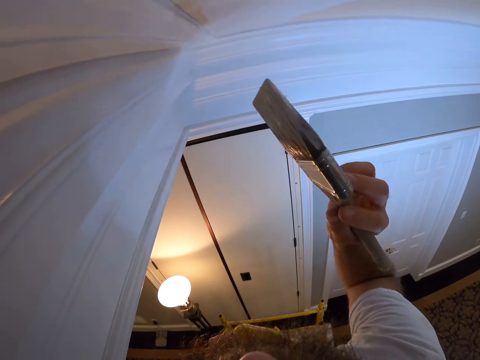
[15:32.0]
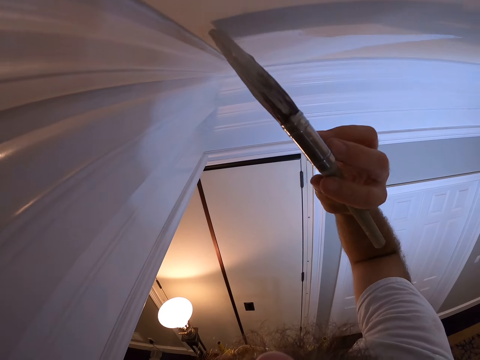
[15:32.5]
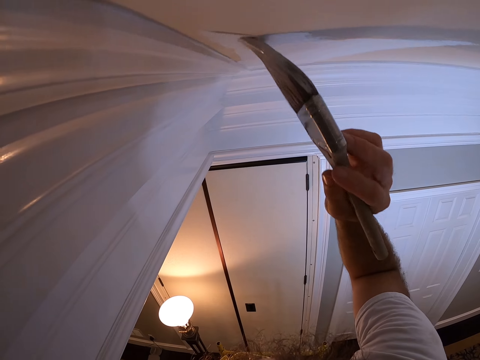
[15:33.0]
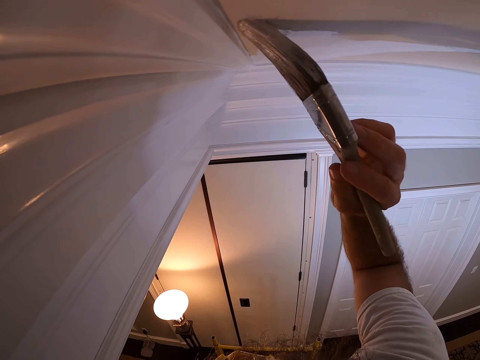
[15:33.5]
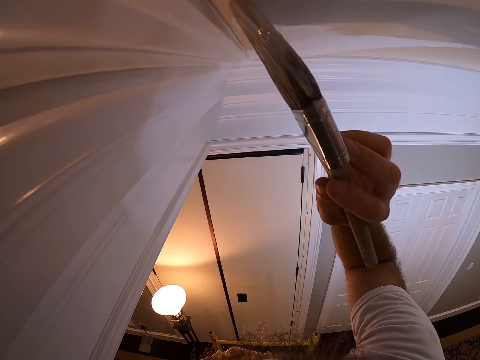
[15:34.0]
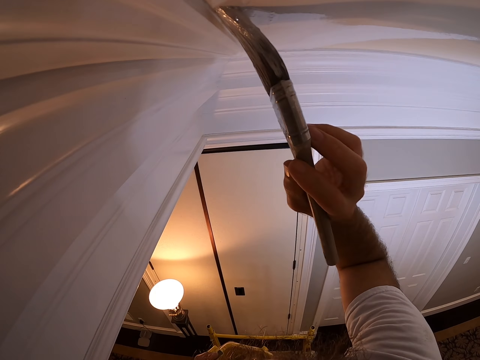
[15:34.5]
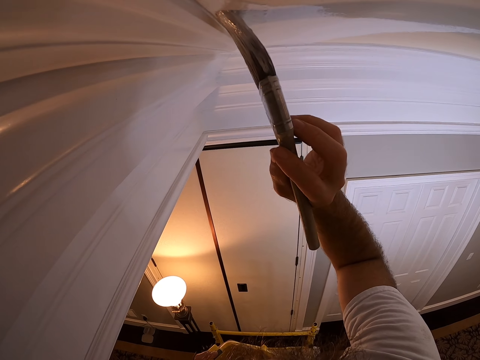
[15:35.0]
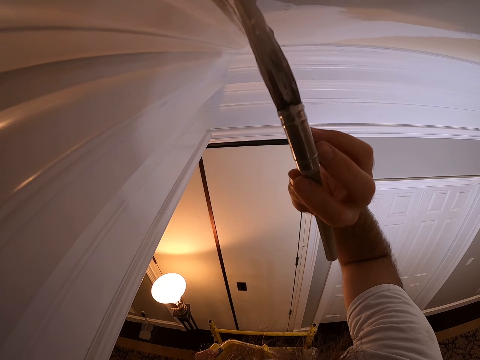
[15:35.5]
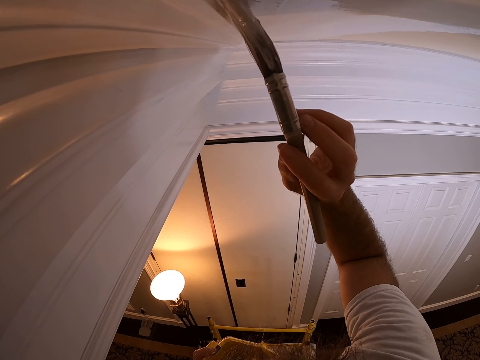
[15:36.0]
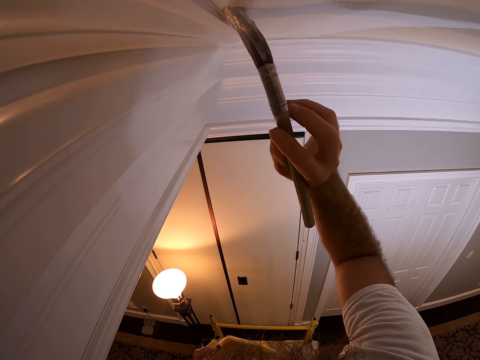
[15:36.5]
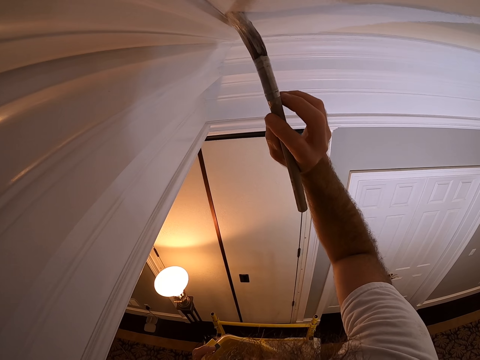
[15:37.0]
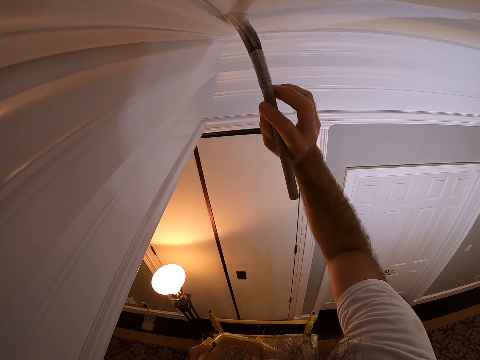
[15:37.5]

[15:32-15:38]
The camera wearer paints the edge of the wall with the paint brush in his right hand.

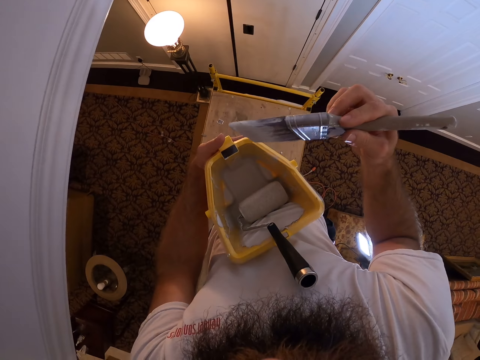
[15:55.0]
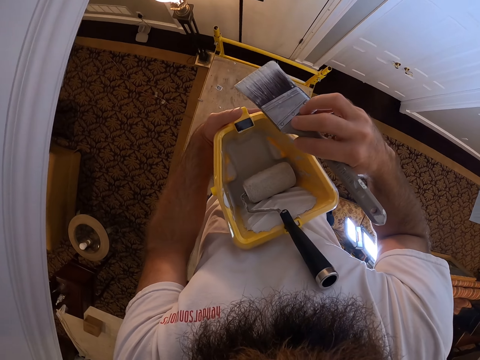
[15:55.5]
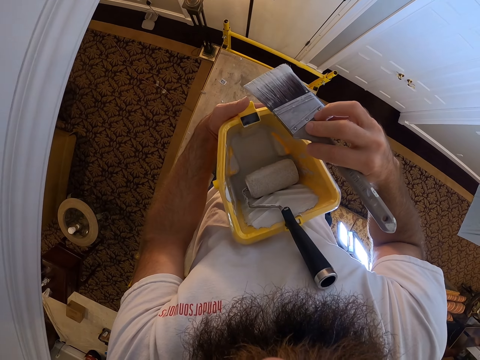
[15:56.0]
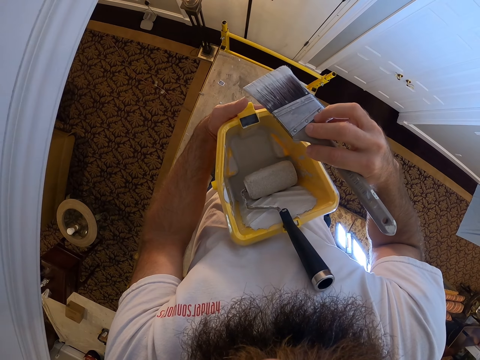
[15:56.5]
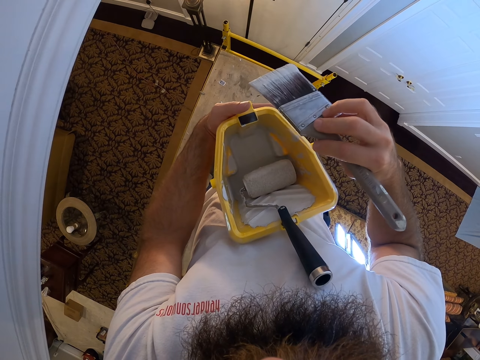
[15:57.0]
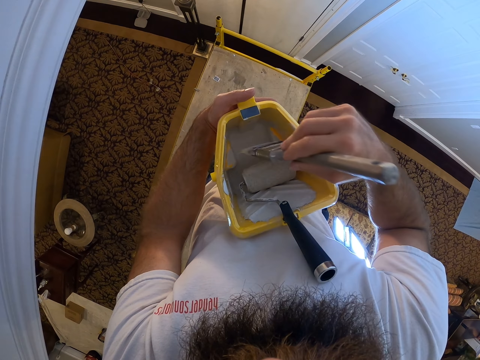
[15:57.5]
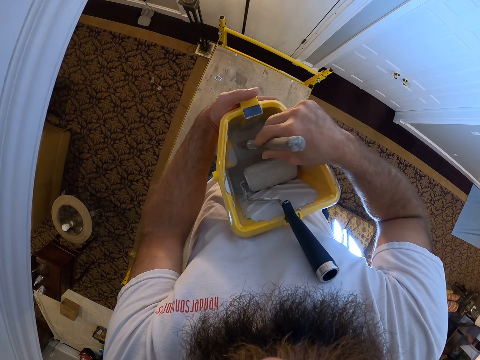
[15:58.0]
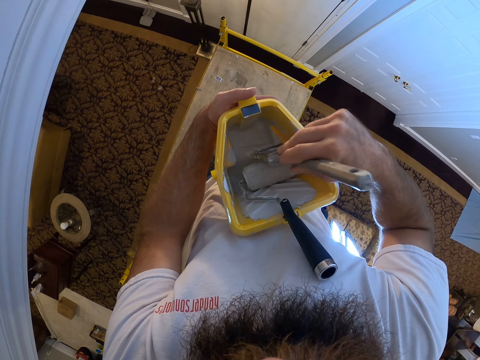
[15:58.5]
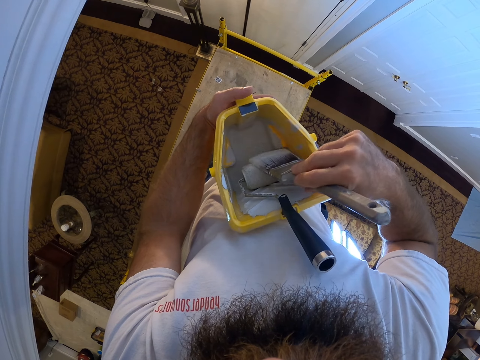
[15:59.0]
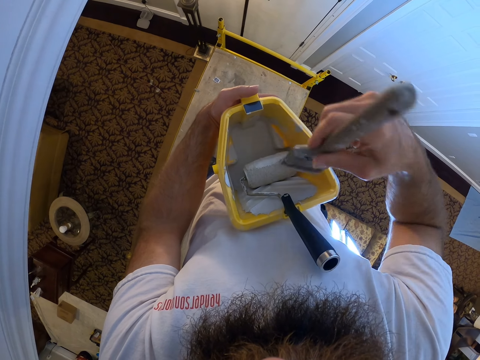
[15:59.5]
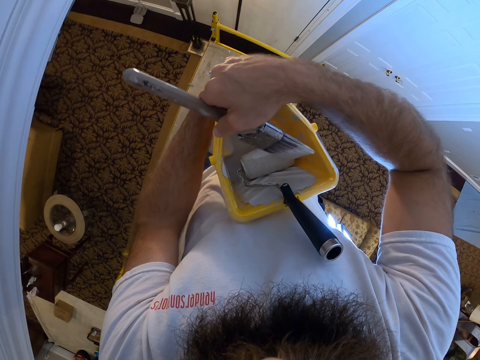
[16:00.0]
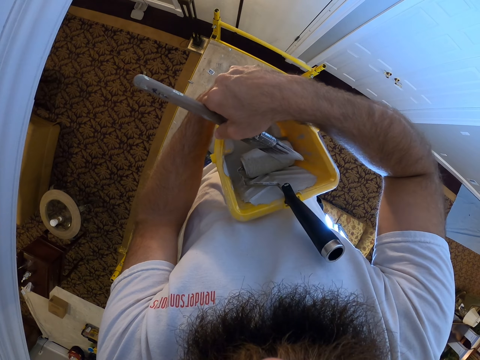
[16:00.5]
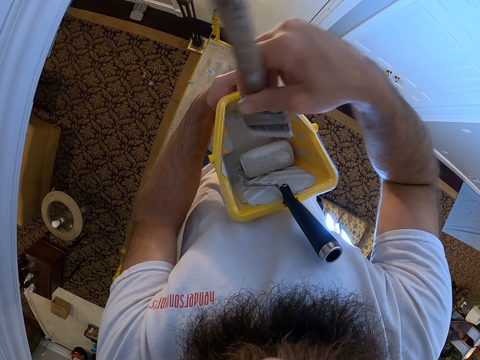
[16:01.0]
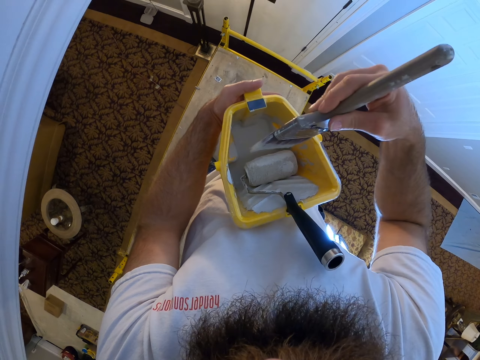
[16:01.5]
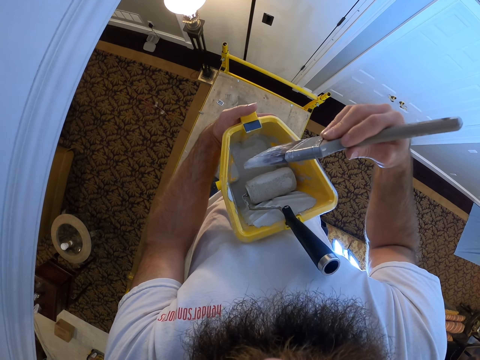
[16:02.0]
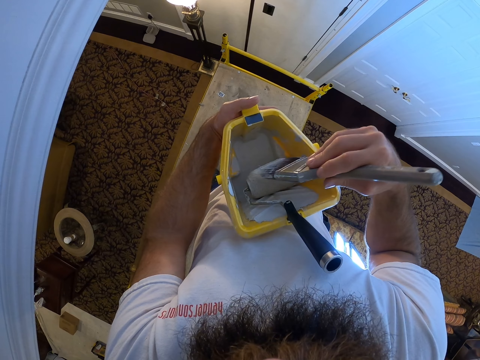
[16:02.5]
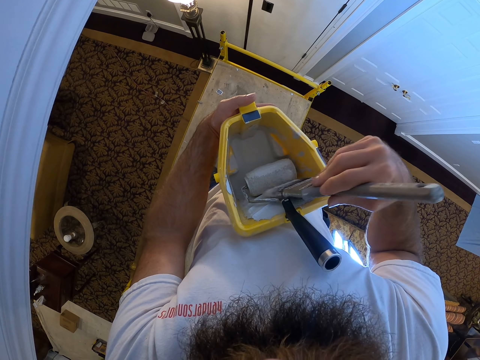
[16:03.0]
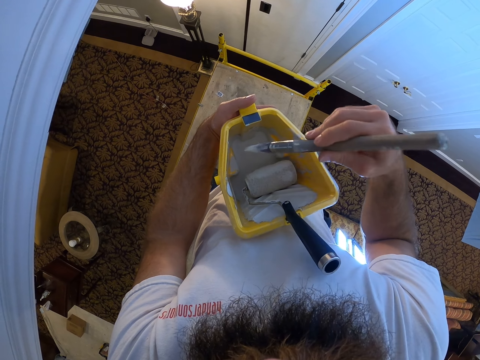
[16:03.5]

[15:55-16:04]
The camera wearer stares at the brush. He dips the paint brush into the plastic container with his right hand. He applies paint on the roller. He takes the paint brush from the plastic container with his right hand.

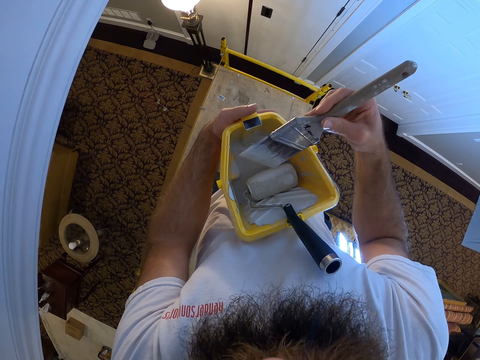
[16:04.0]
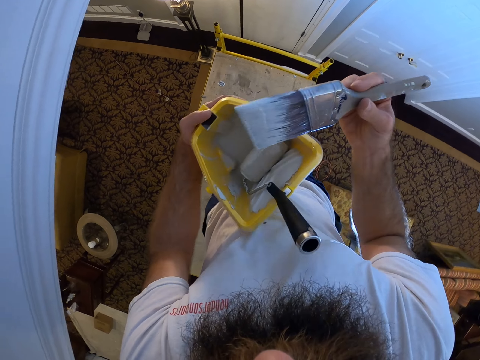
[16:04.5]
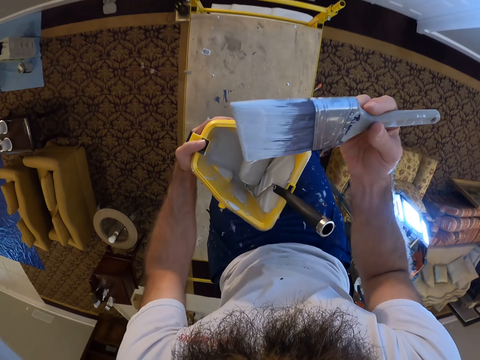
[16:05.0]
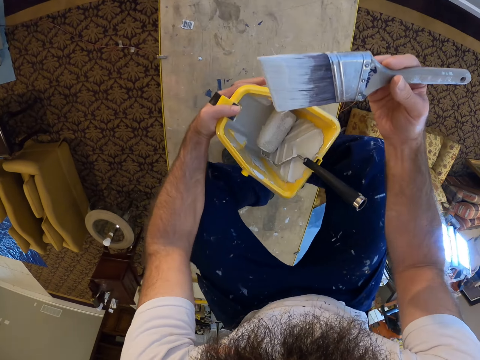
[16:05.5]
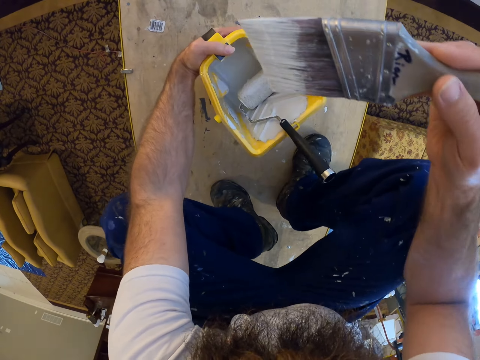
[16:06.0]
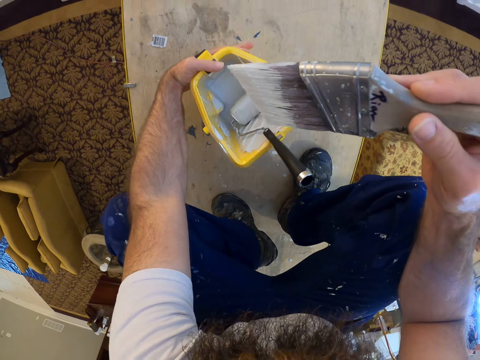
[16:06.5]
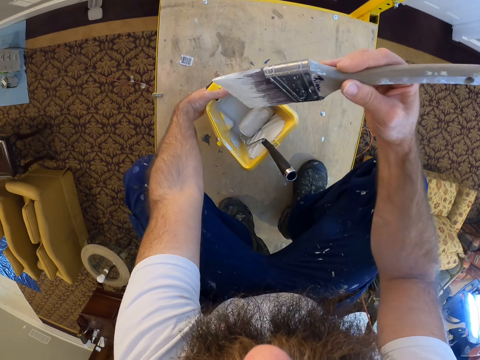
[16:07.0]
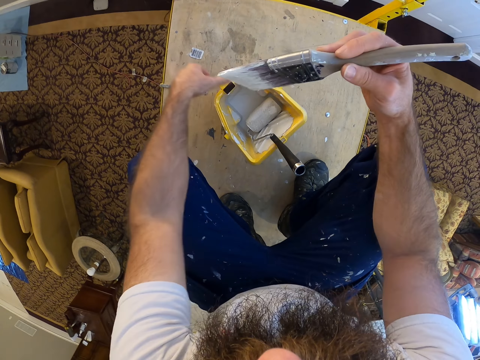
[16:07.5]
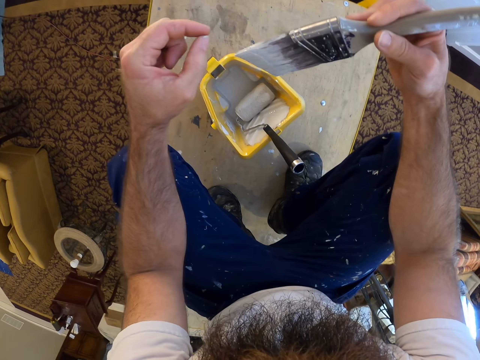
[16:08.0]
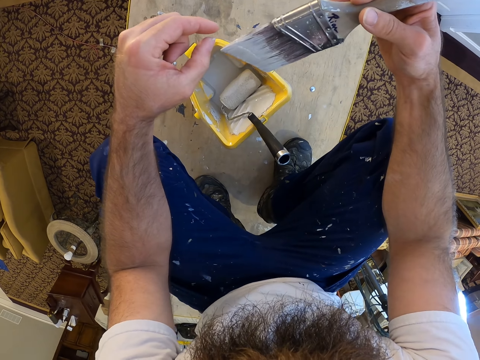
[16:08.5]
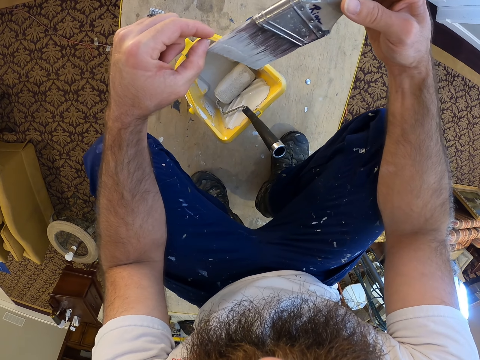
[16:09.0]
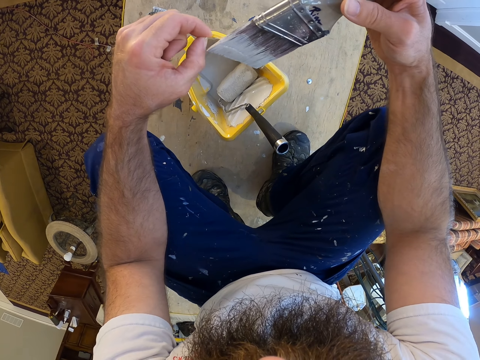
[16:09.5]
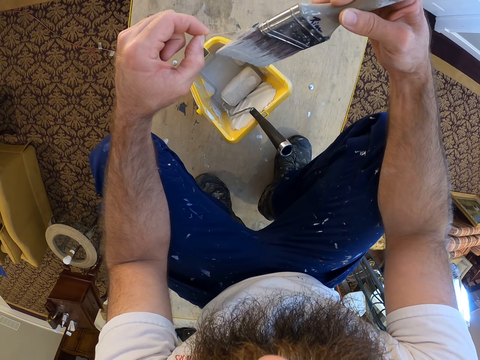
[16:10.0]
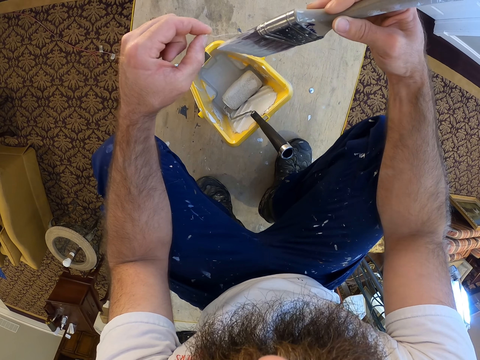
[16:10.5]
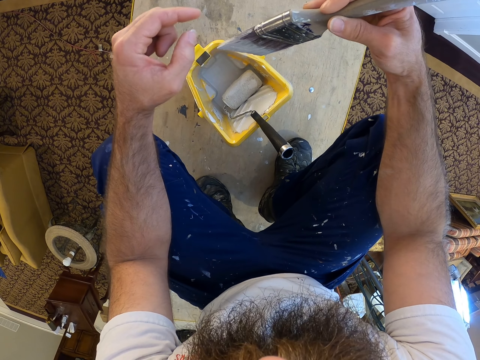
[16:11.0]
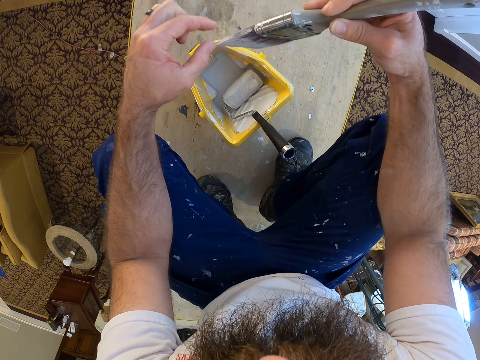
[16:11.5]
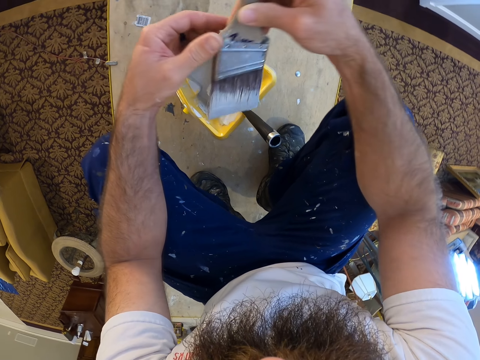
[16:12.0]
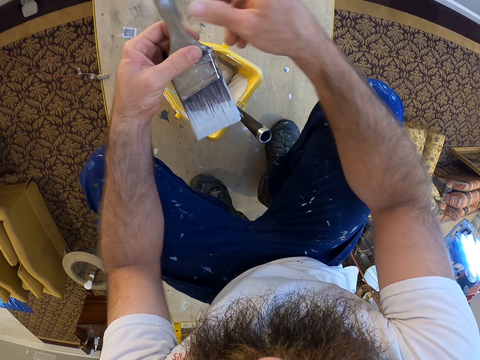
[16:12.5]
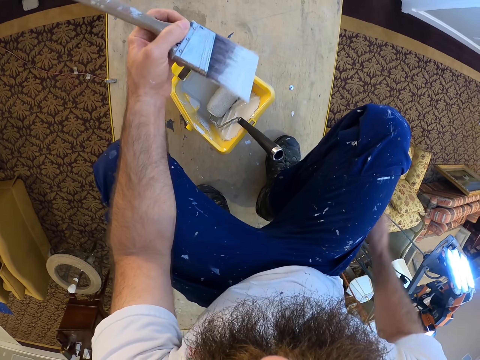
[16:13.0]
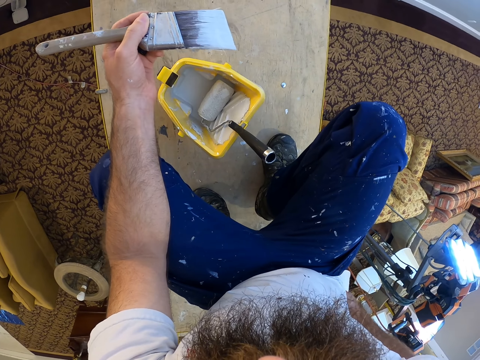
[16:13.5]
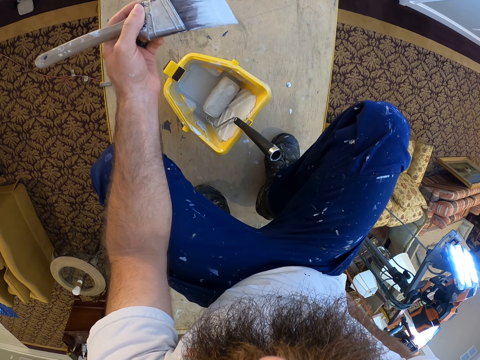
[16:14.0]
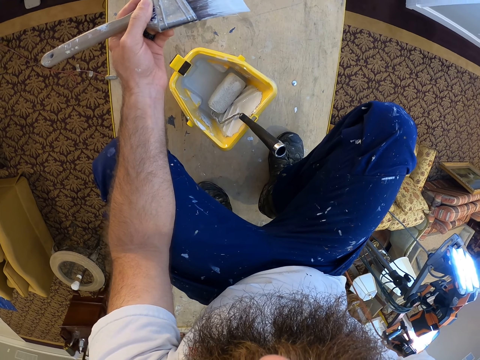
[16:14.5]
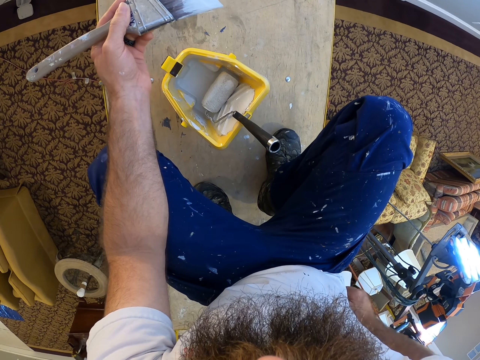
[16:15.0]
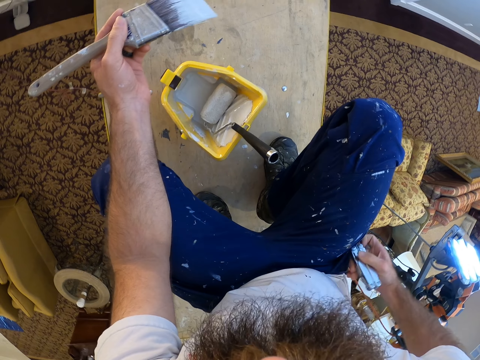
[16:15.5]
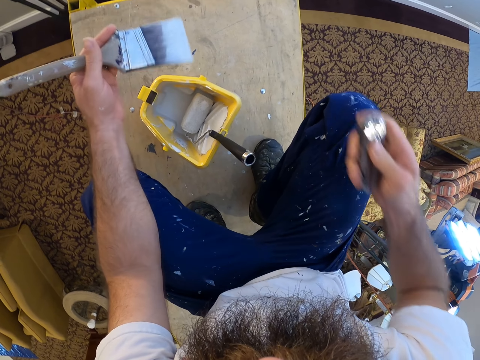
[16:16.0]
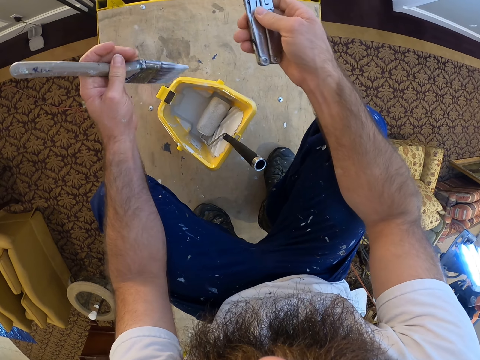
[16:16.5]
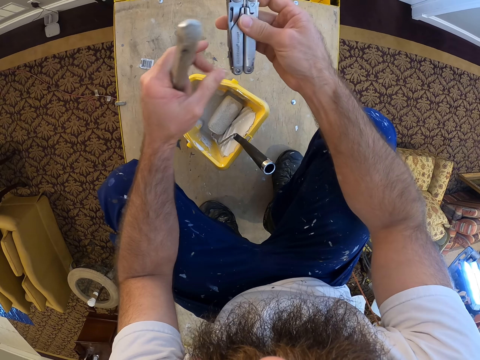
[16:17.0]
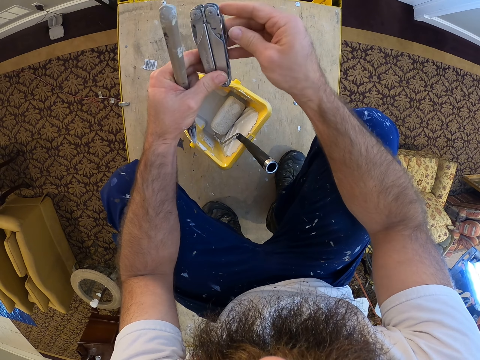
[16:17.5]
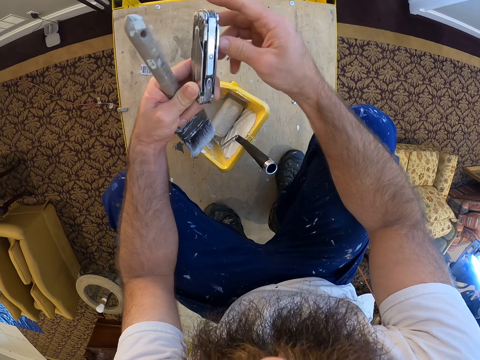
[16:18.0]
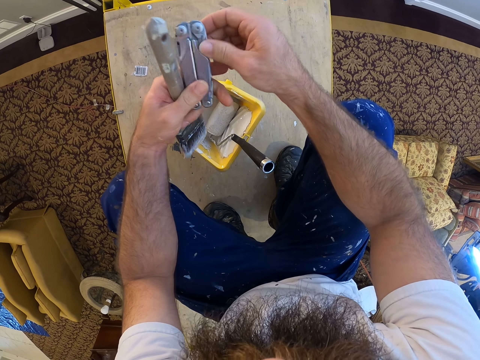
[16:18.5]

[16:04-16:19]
The camera wearer drops the plastic on the wood with his left hand. He pulls bristles. He passes the brush from his right hand to his left hand. He takes the knife pack out of his pocket with his right hand.
